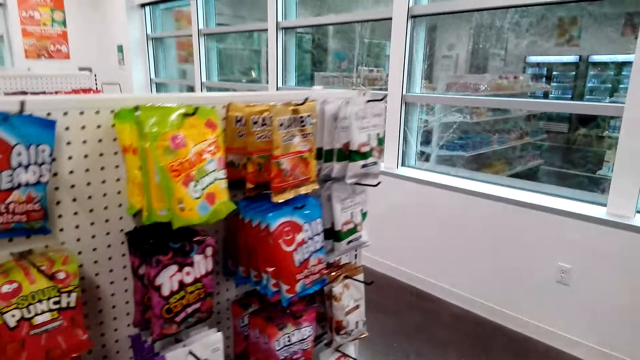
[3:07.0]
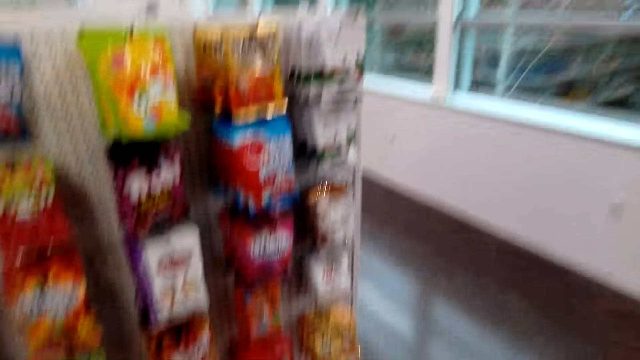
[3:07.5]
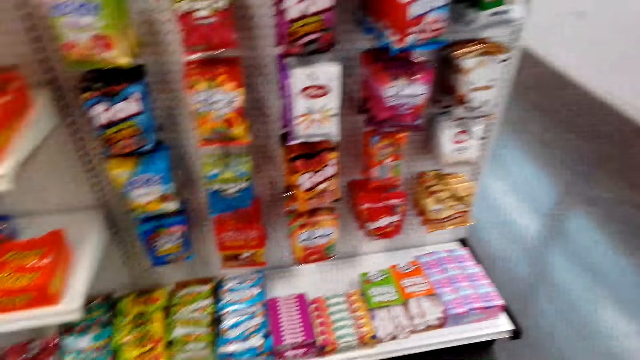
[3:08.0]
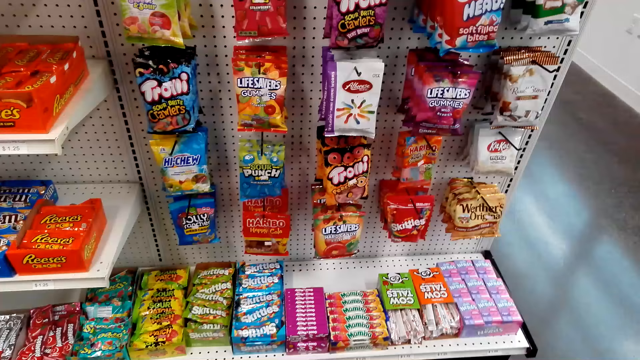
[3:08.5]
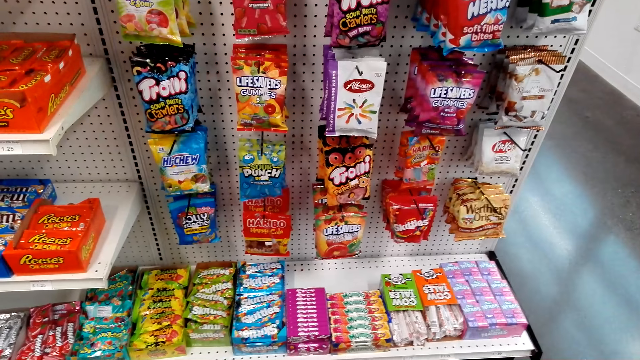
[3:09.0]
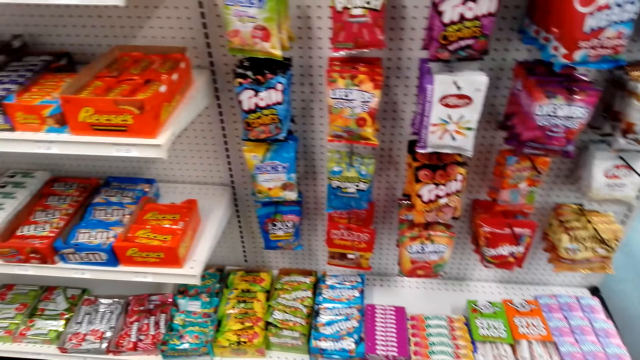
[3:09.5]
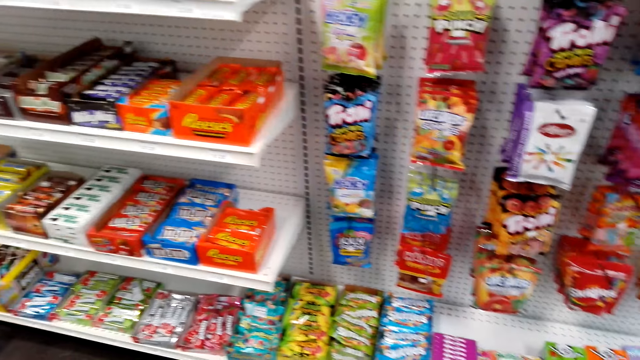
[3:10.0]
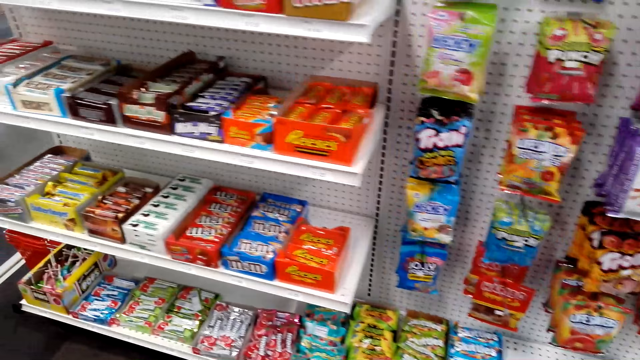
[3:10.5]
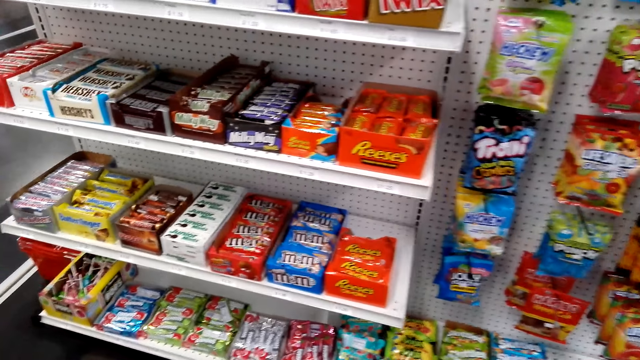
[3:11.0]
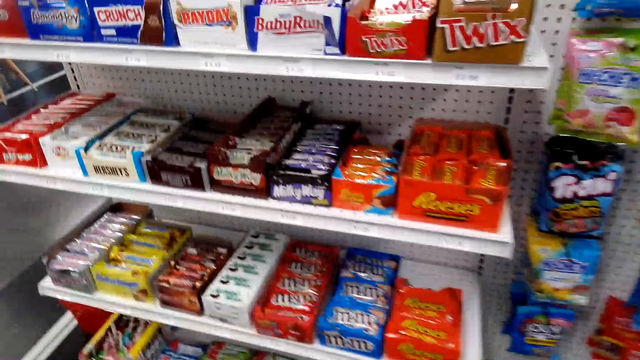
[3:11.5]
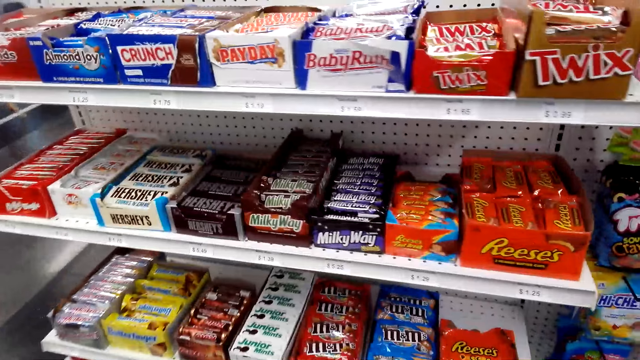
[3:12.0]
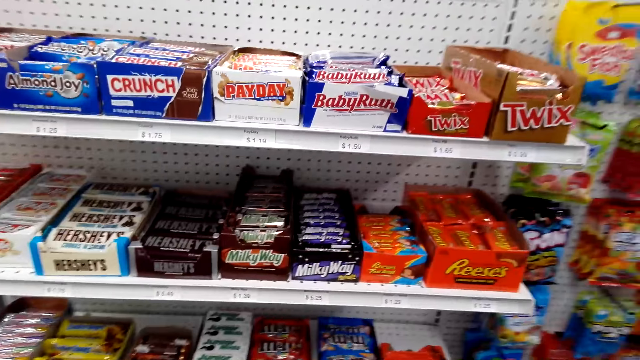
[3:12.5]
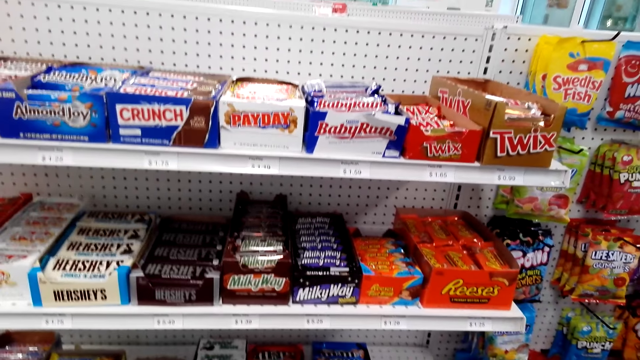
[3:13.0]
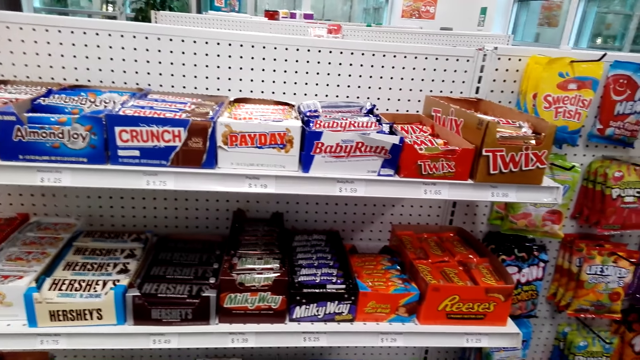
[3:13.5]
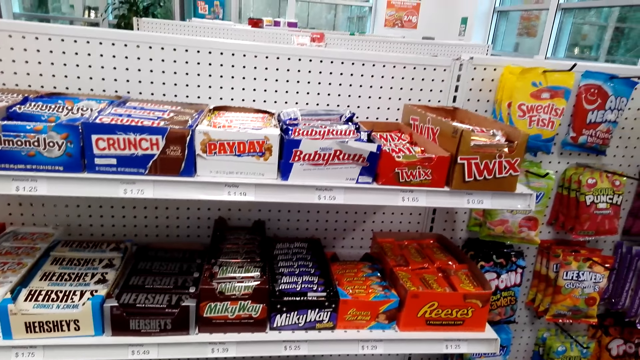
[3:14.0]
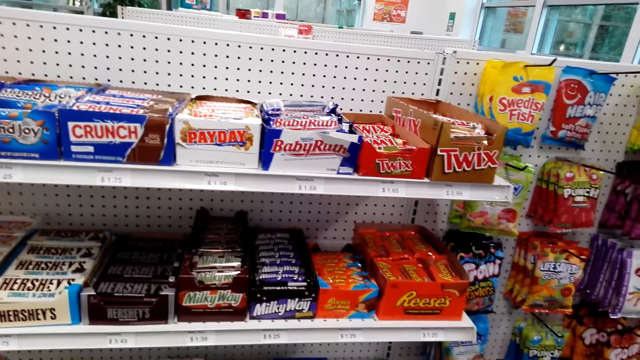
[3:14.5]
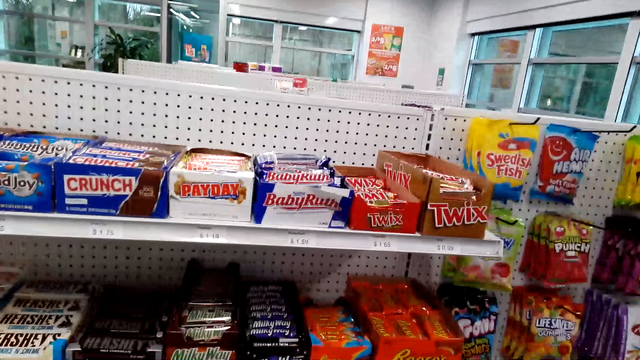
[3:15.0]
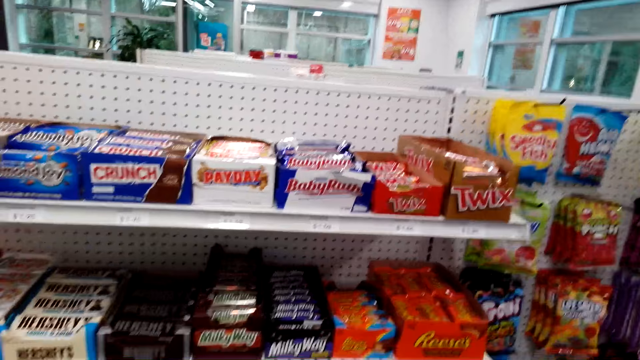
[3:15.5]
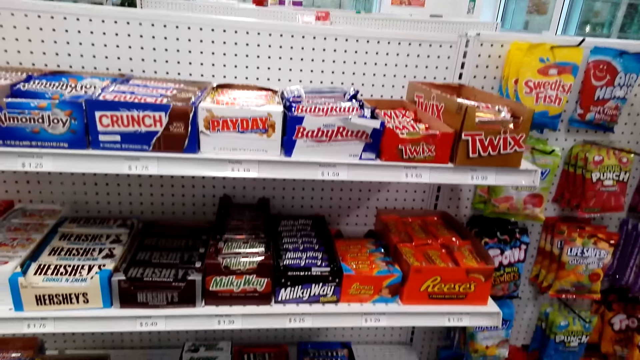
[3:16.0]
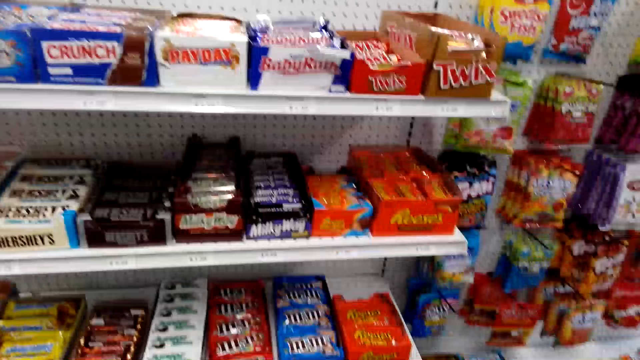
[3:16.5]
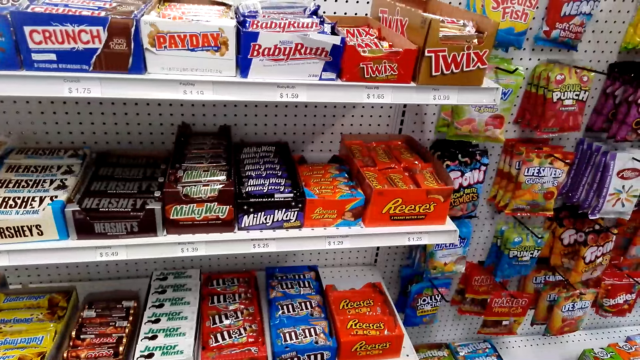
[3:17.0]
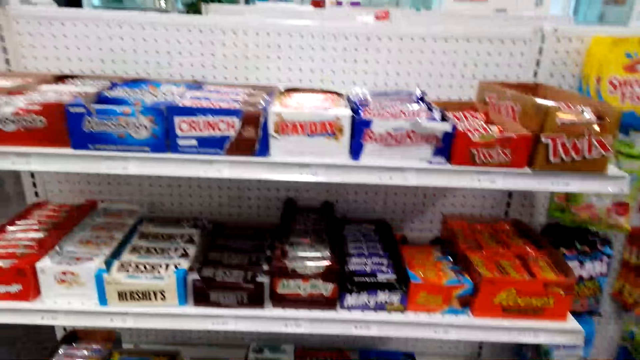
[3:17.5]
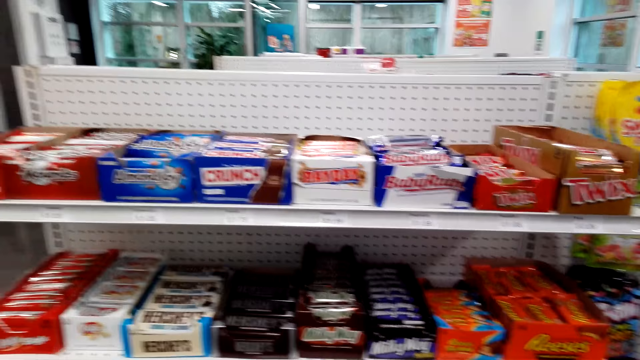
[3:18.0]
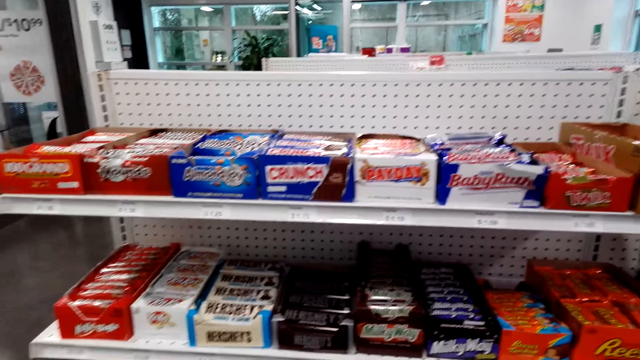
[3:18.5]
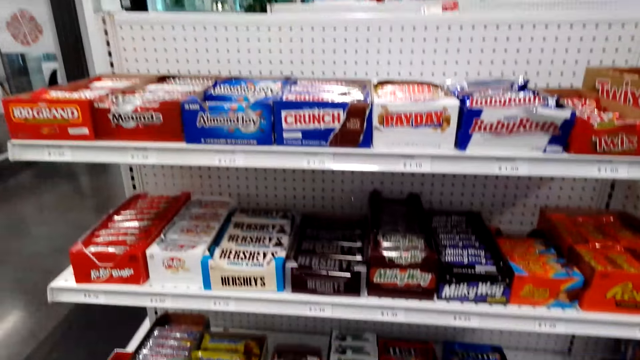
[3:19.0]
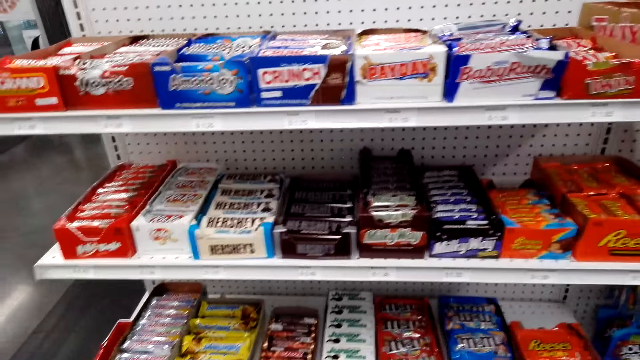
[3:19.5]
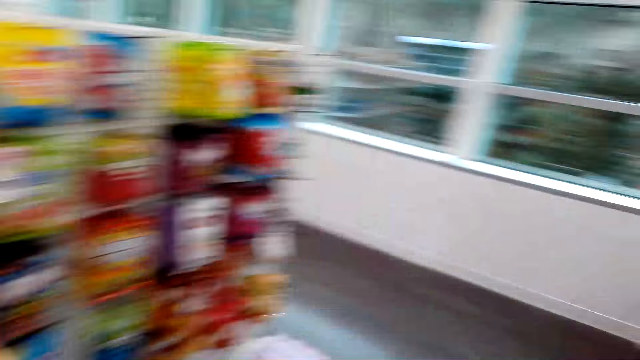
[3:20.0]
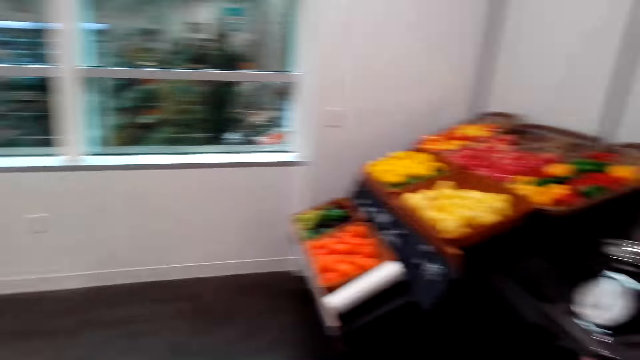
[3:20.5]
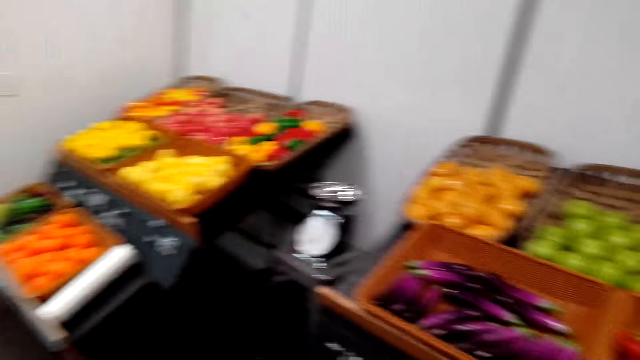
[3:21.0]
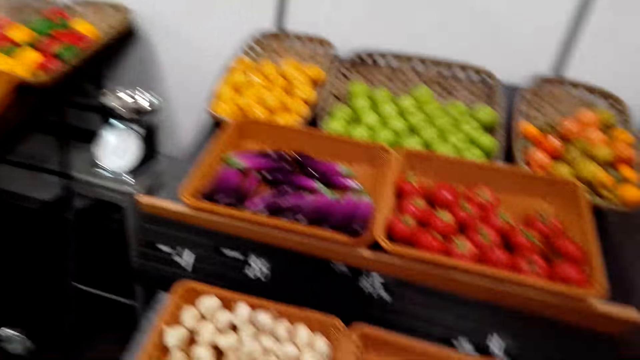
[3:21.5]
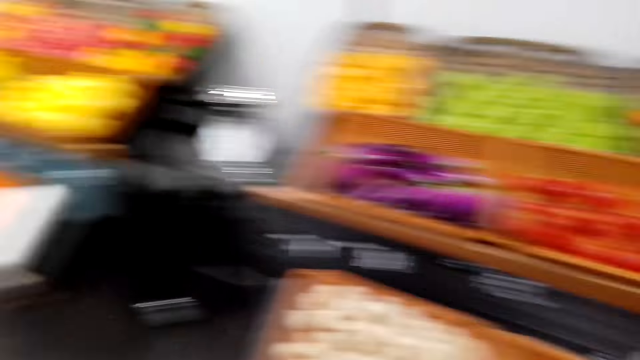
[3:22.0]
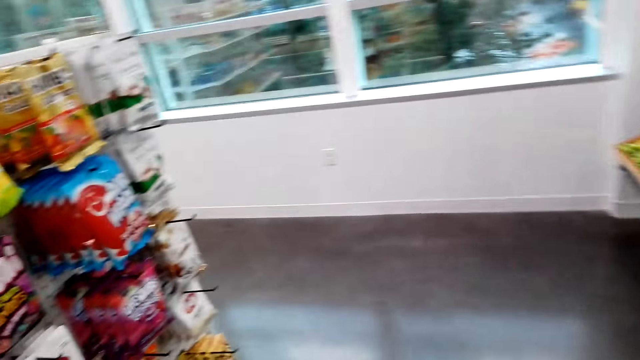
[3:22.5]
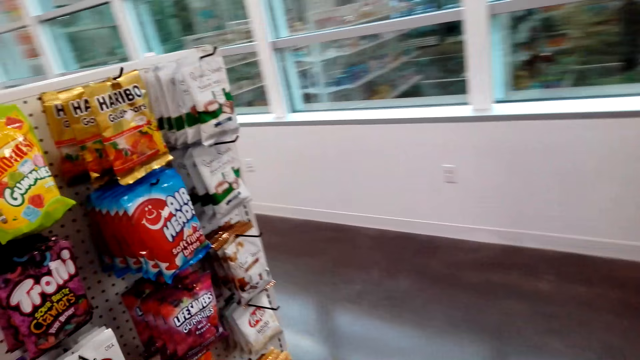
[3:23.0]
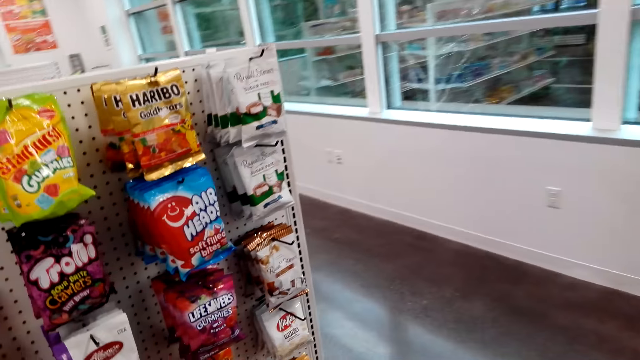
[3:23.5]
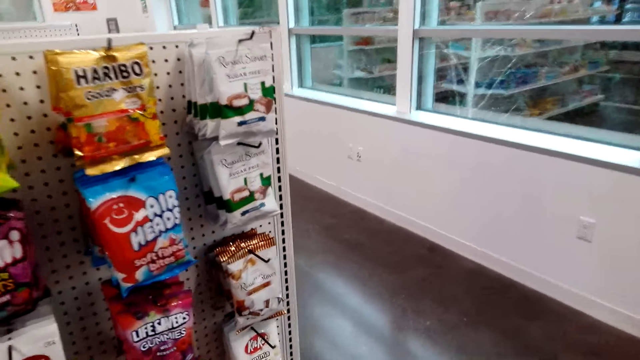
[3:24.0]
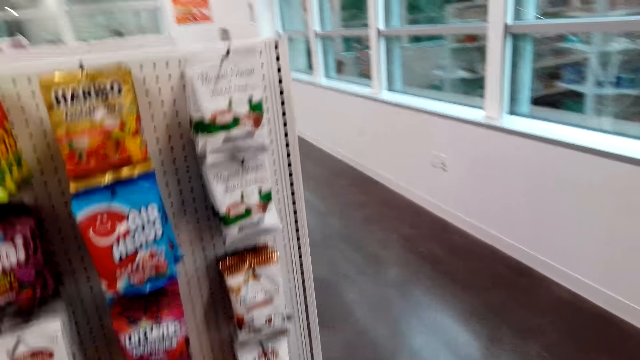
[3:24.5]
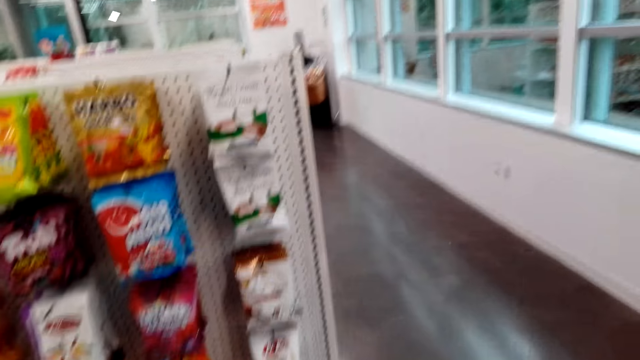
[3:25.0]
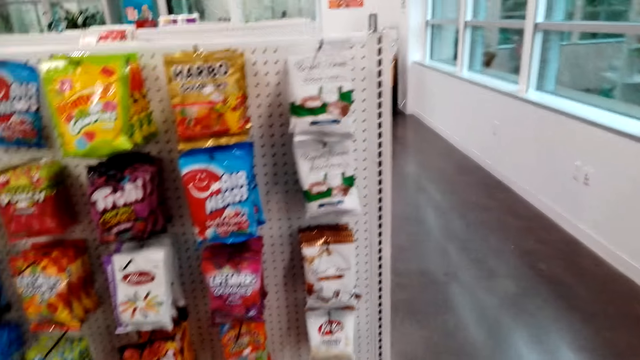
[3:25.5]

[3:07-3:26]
The camera wearer looks around. They move around. They move around again.

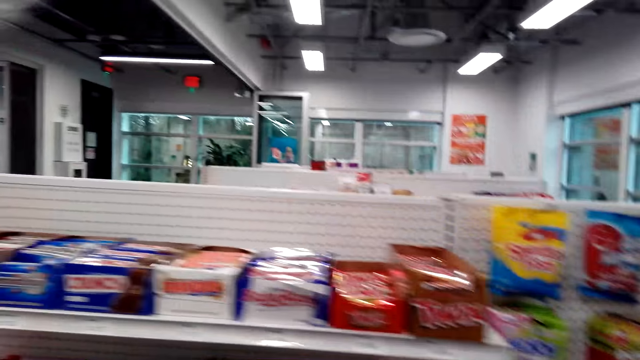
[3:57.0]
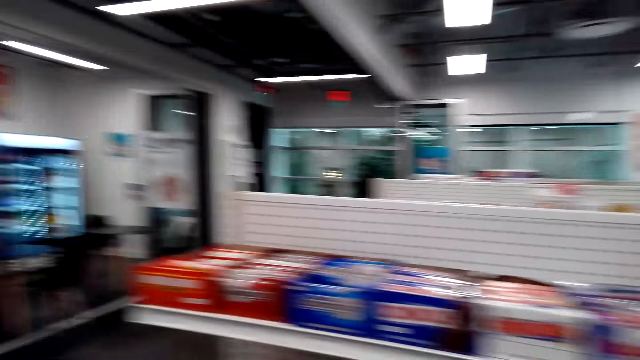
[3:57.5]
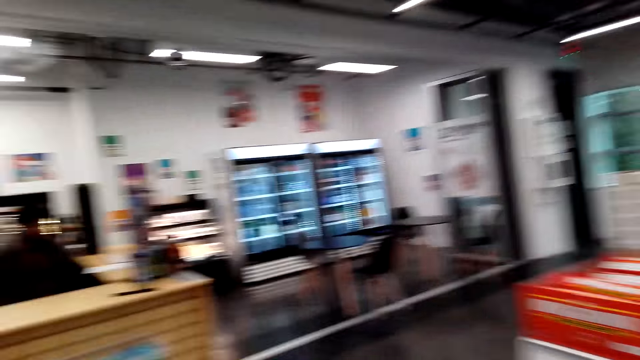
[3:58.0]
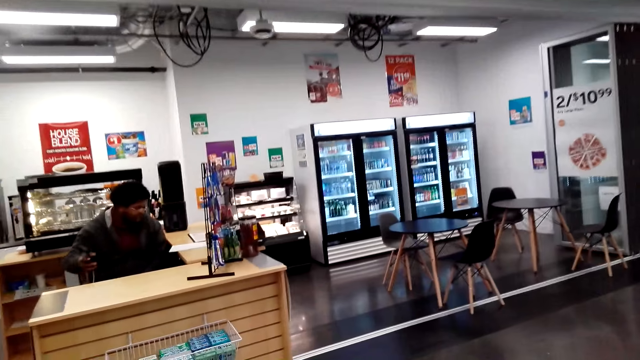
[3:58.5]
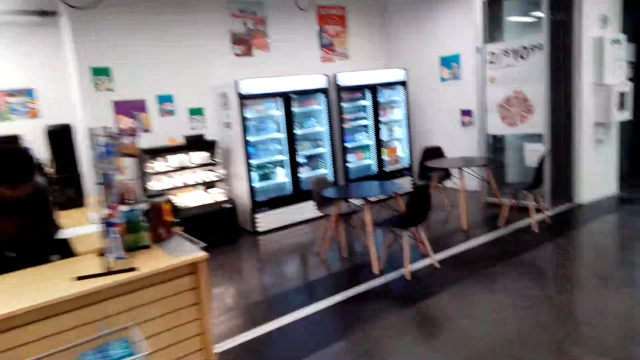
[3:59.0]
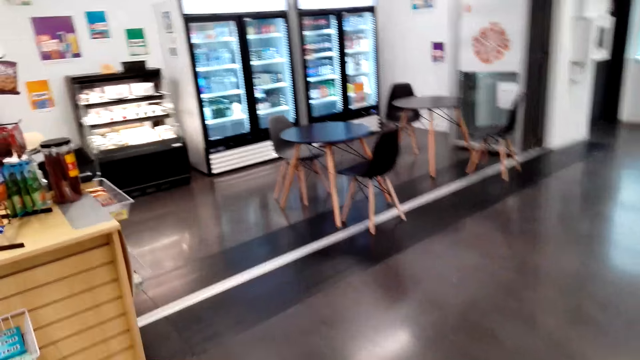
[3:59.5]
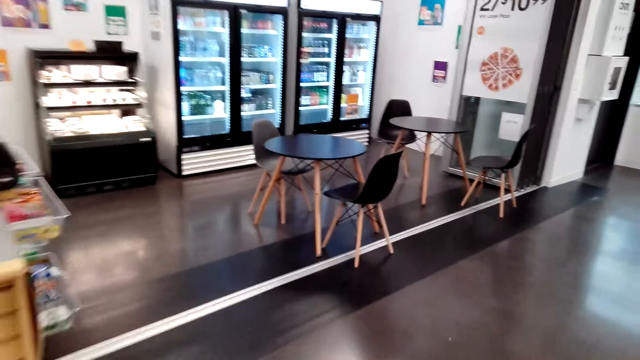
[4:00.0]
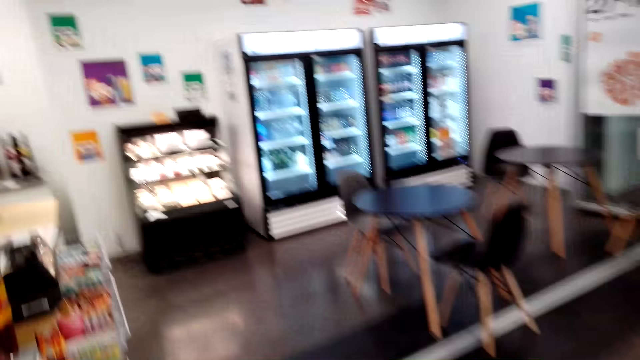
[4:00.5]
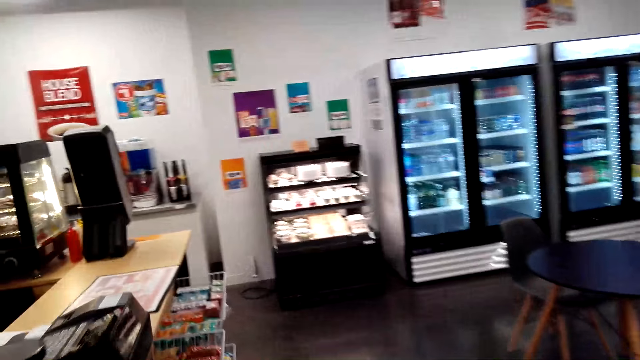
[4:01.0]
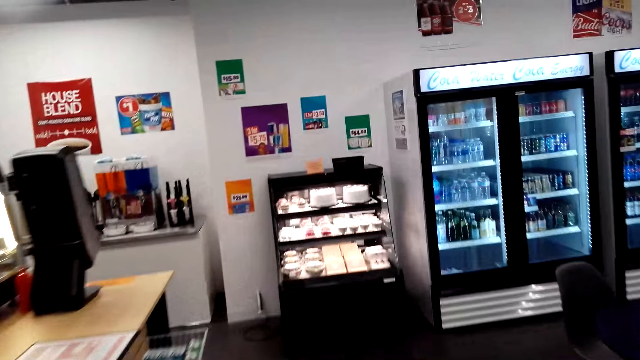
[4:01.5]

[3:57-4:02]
A man works on the other side of the counter. The camera wearer walks around.
